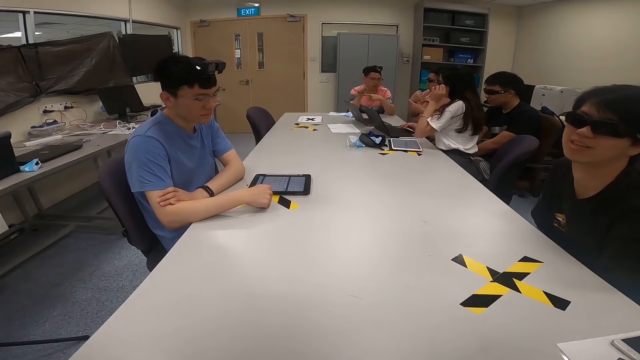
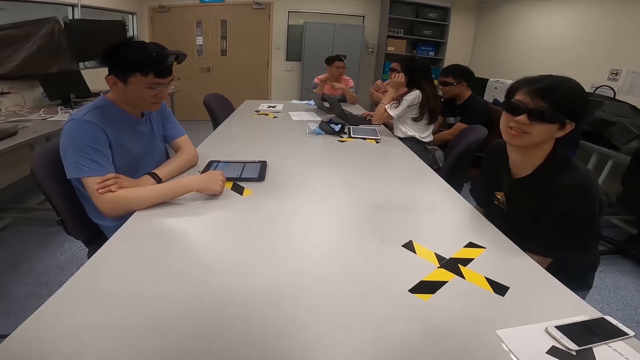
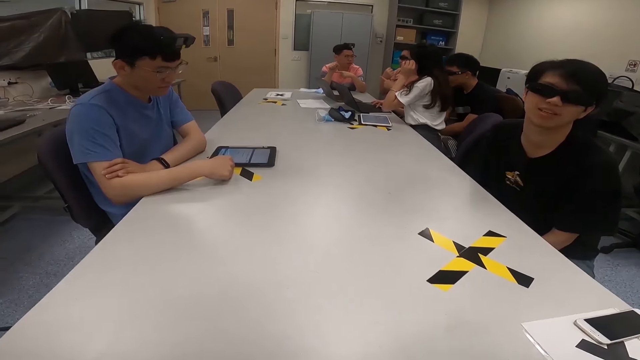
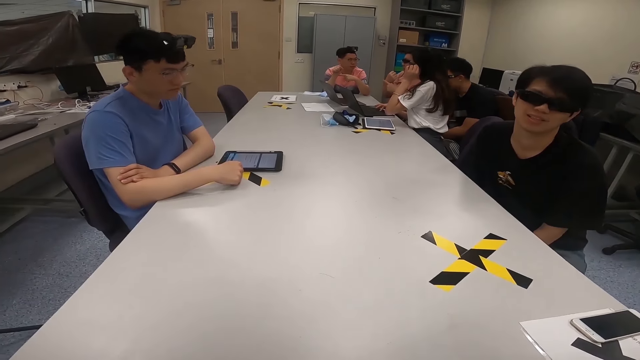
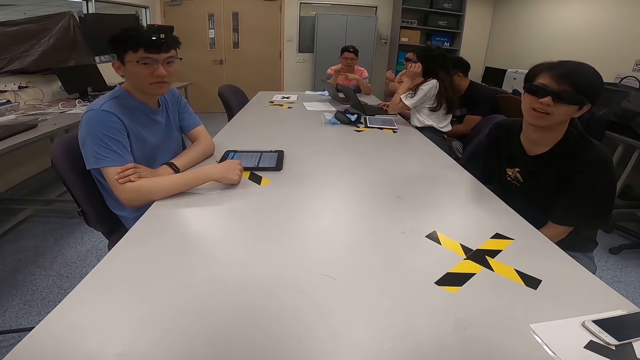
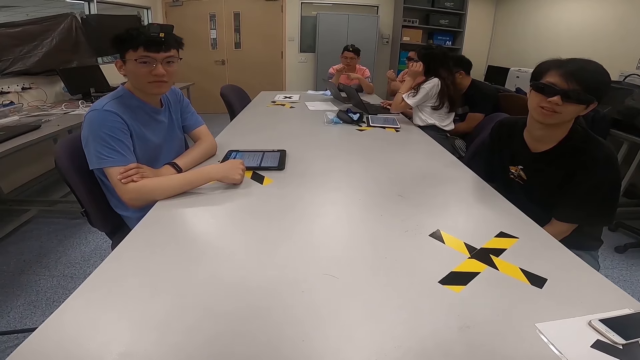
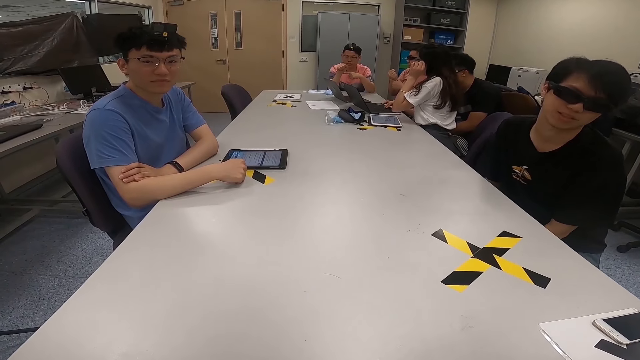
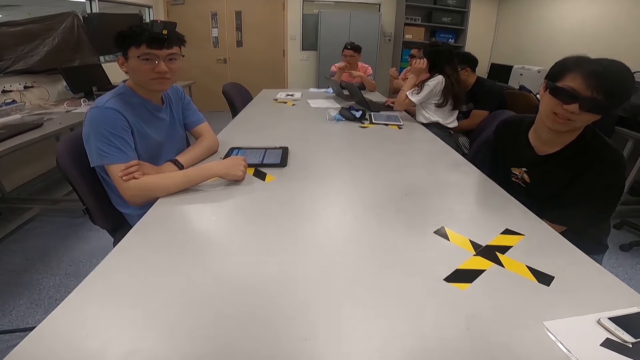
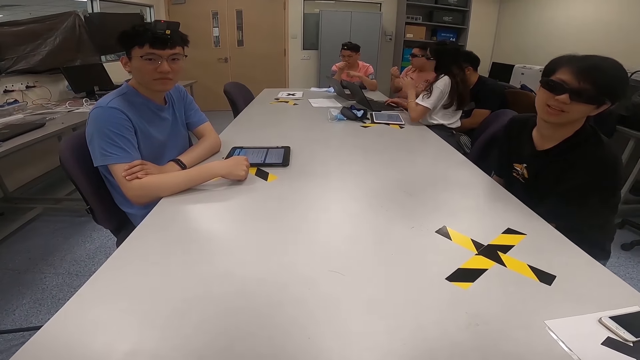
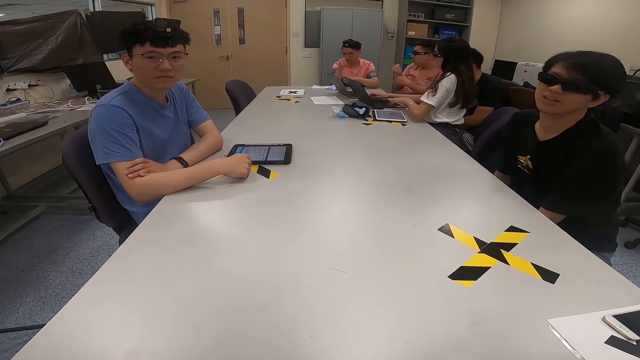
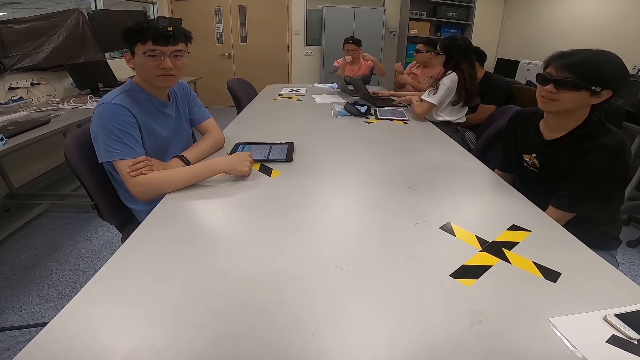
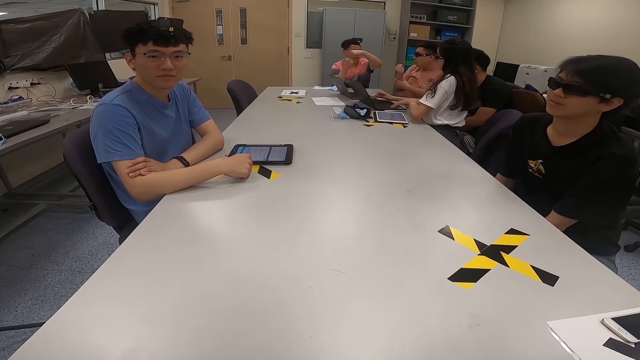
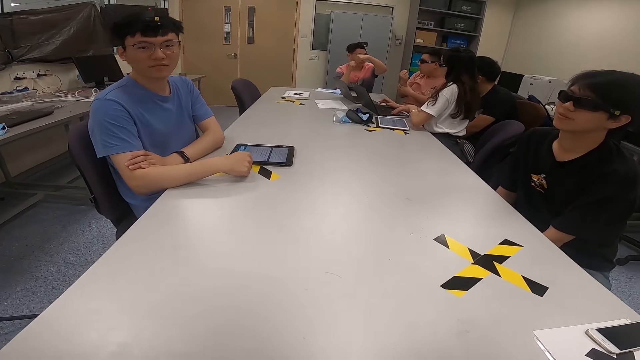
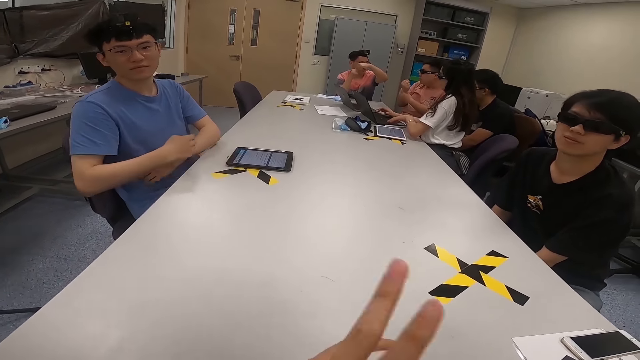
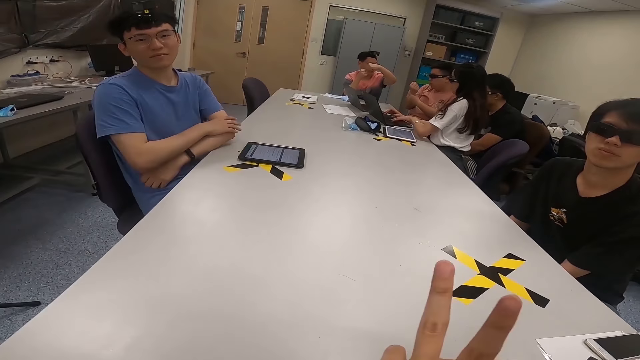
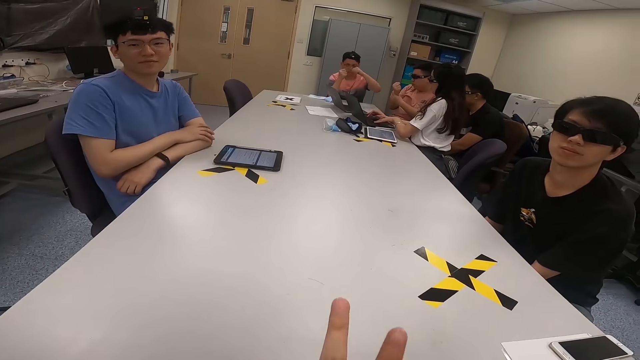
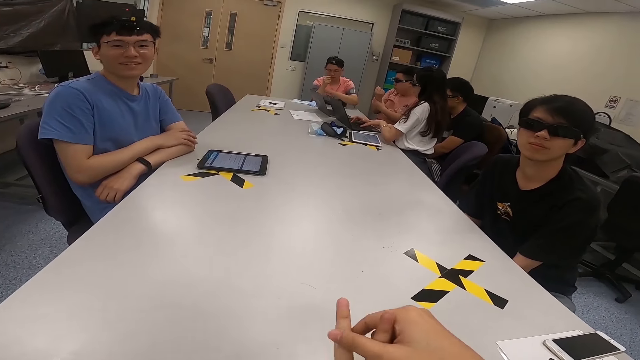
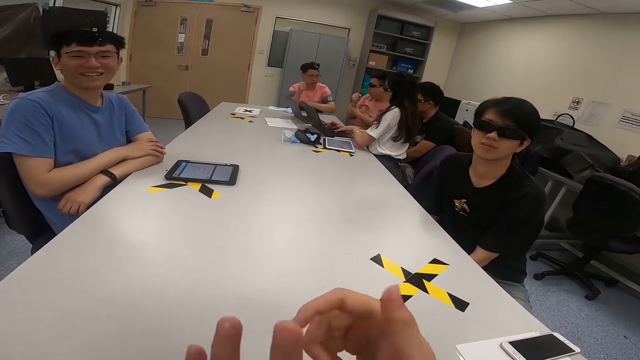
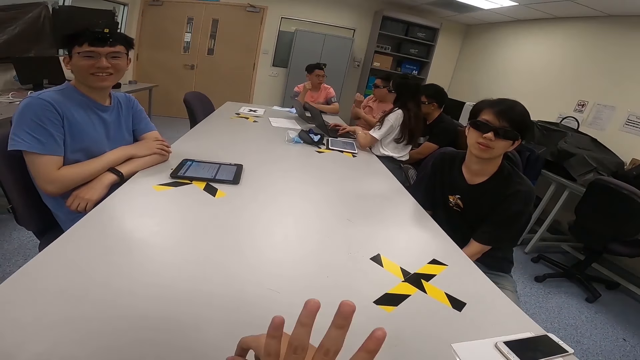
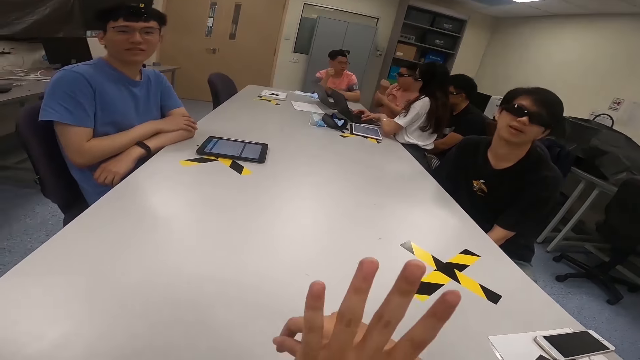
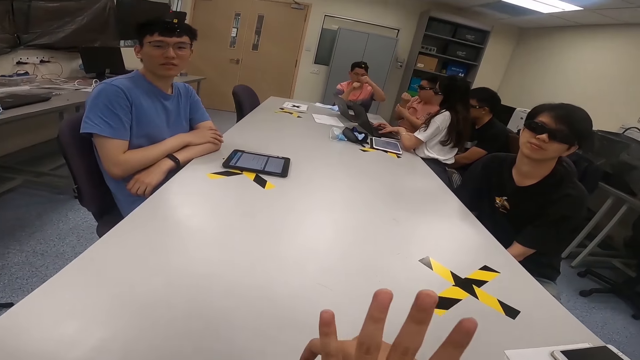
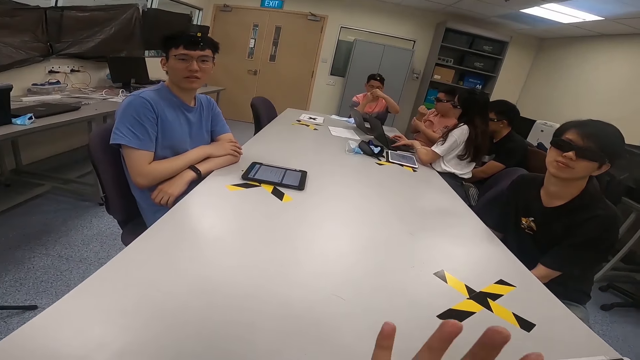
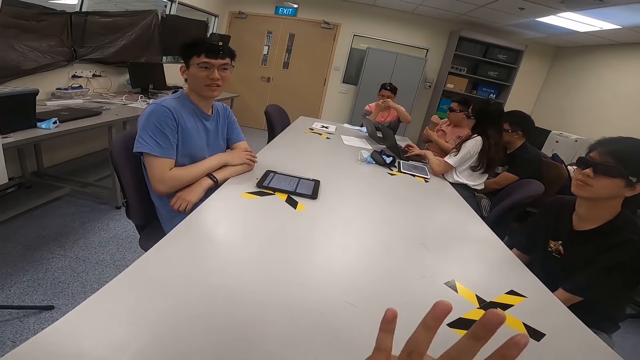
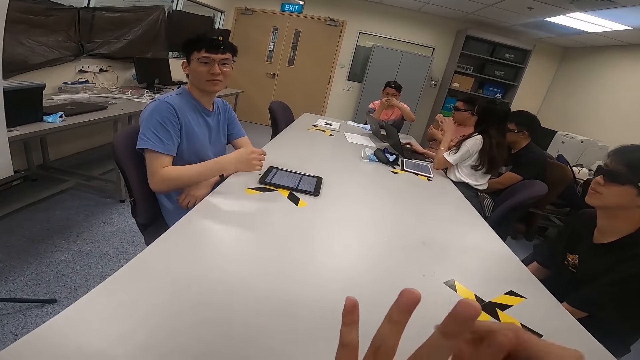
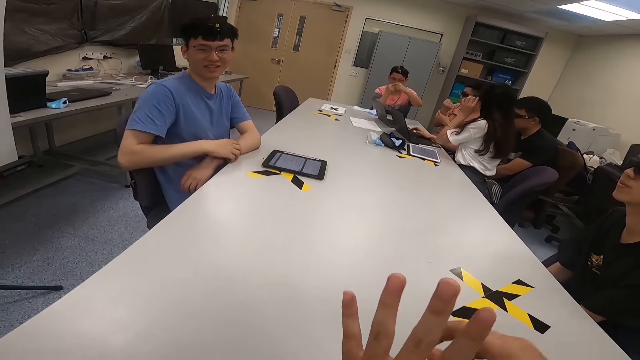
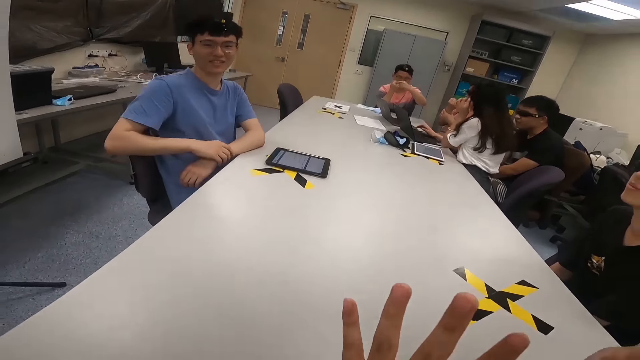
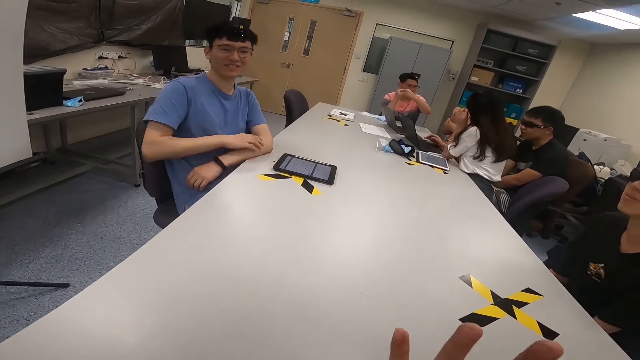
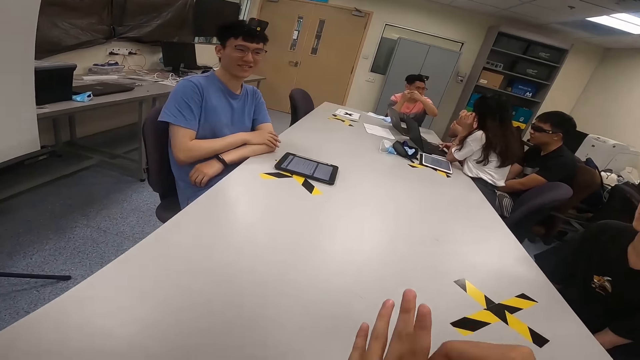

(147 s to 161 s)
A man interacts with the camera wearer. Another man interacts with a third man. A lady adjusts her spectacles. A fourth man nods his head. The lady operates a laptop. The fourth man looks around a room. The second man moves his hands over a table. The camera wearer stretches his hand forward. The first man looks around the room. The fourth man folds his hands. The camera wearer moves his hand over the table. The fourth man looks around the room. The third man moves his hand. The second man interacts with the third man. The fourth man moves his hand over the table. The lady adjusts her spectacles. The first man swings his chair on the floor.

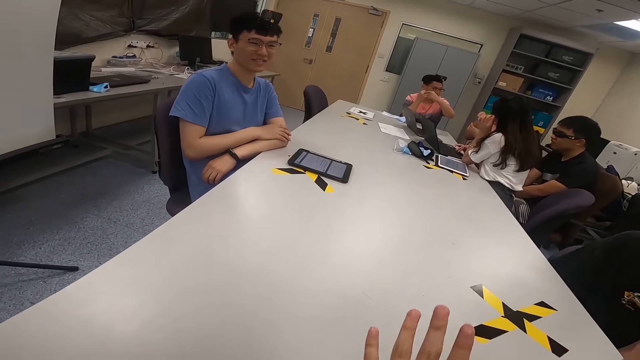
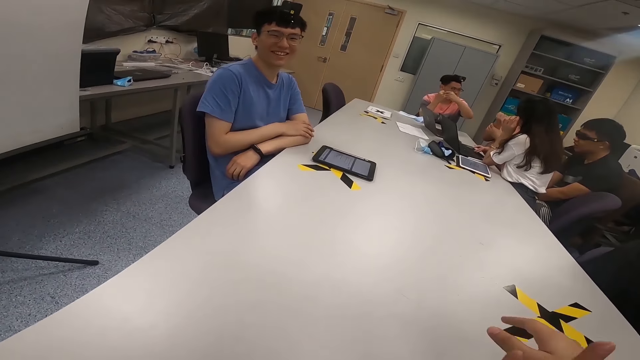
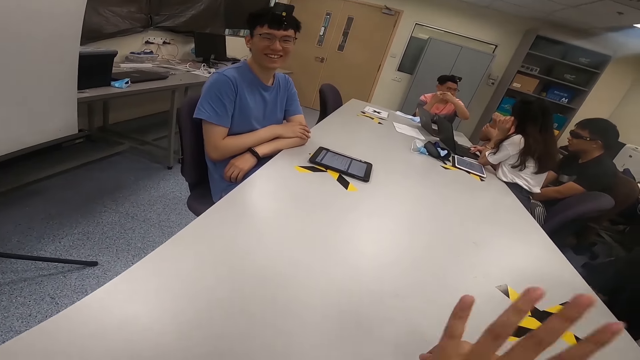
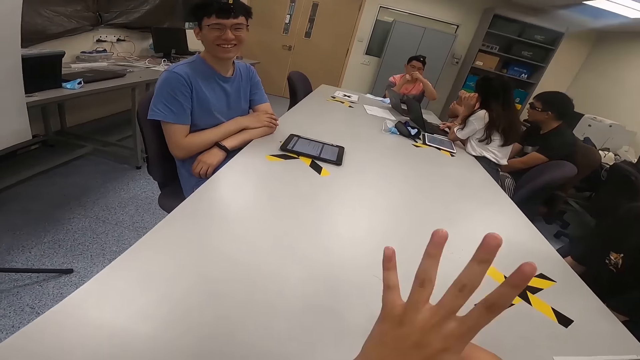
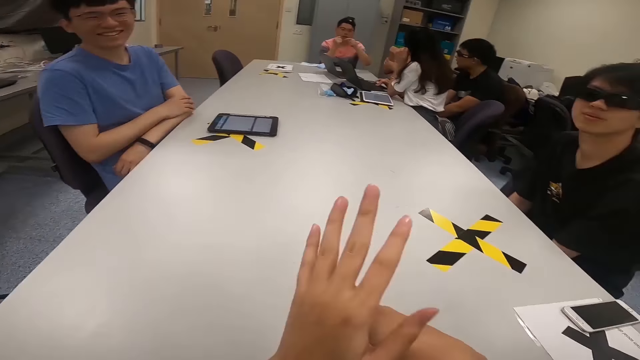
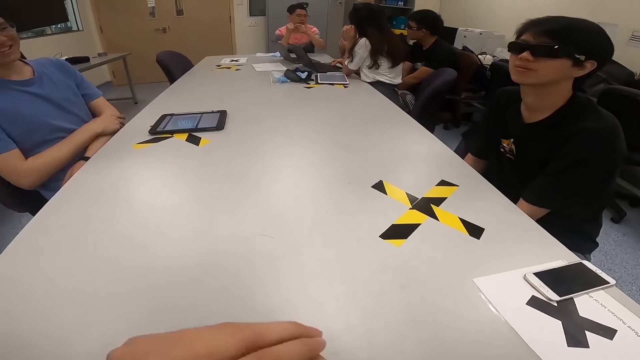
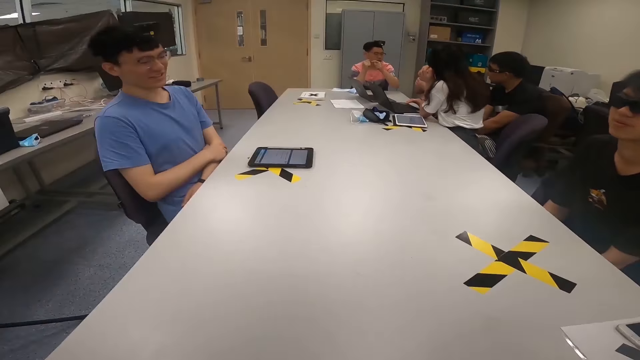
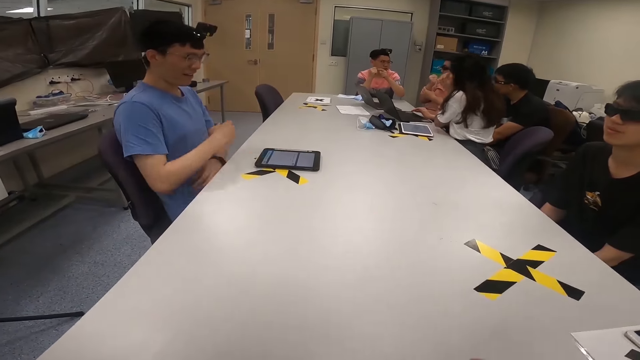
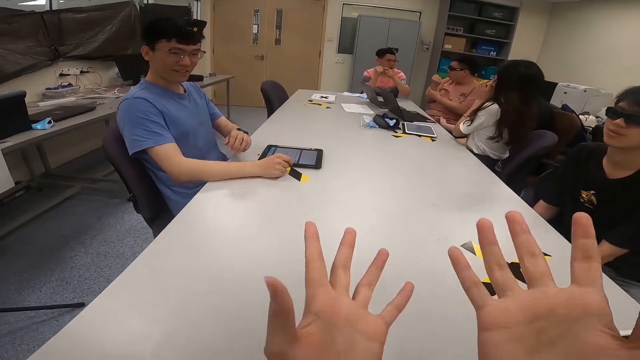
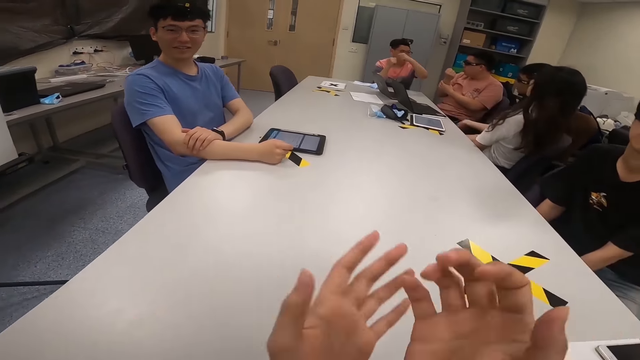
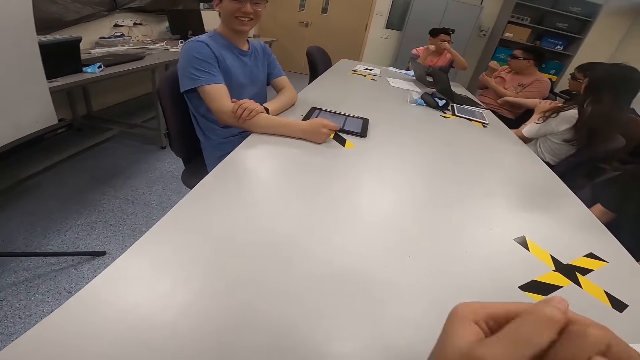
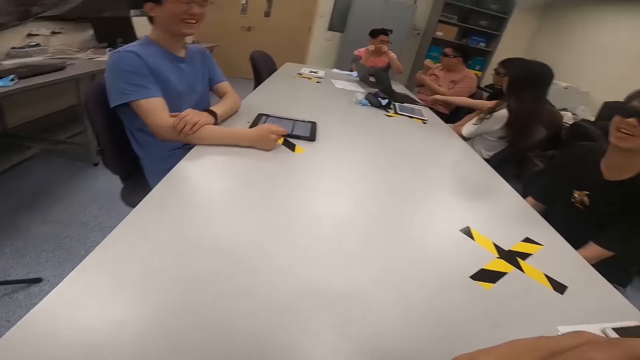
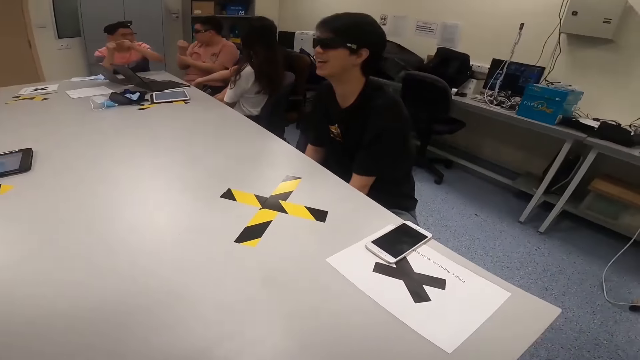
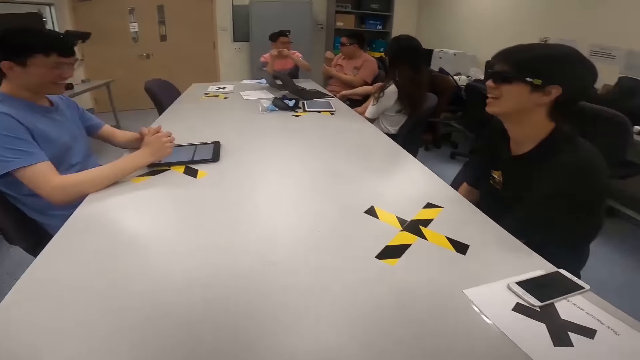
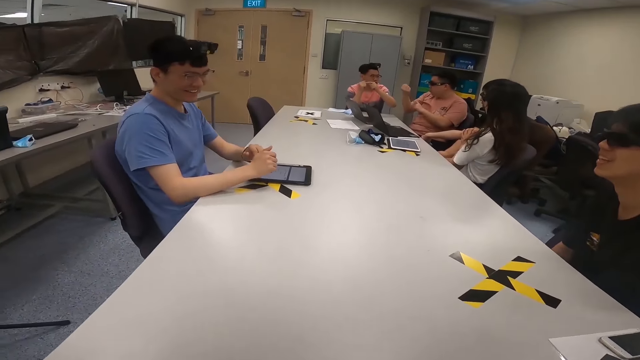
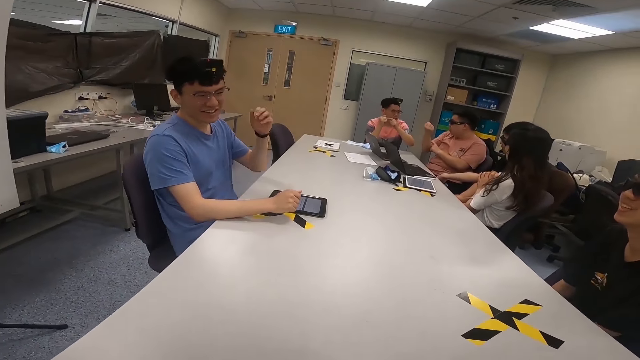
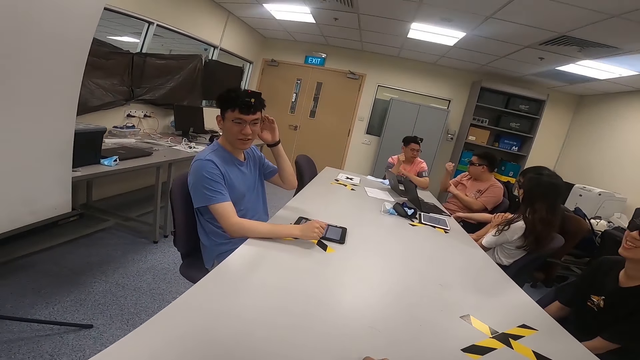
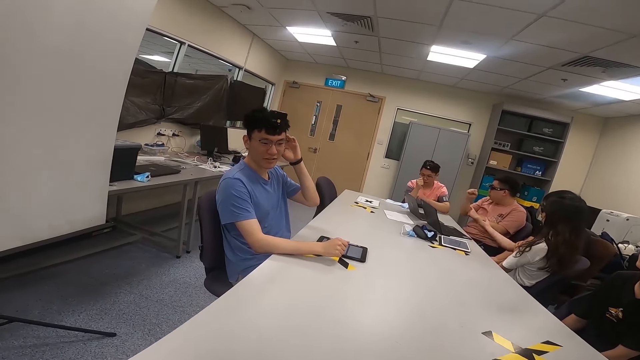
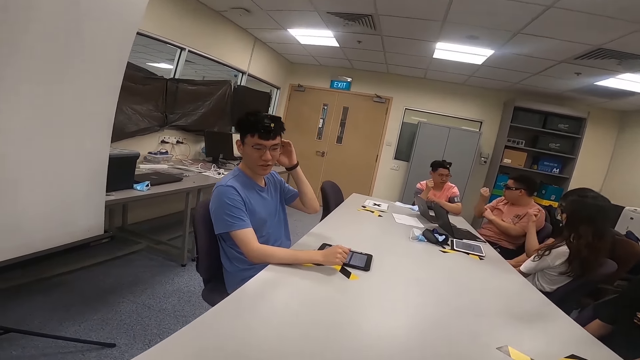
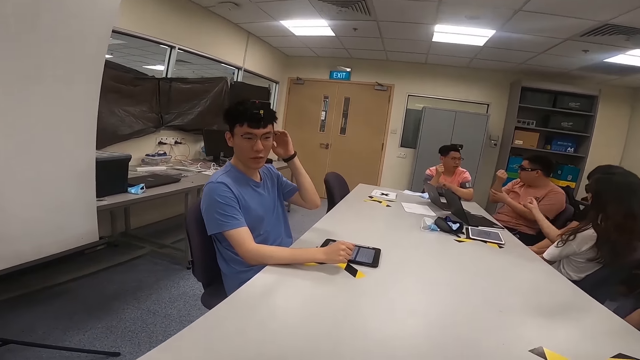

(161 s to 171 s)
A man looks around a room. A lady operates a laptop. The camera wearer interacts with the man. The man puts his hand on a table. The camera wearer moves his hands over the table. The lady rubs her hand. The man looks around the room. The camera wearer looks around the room. The man touches his ear and rubs his head.
